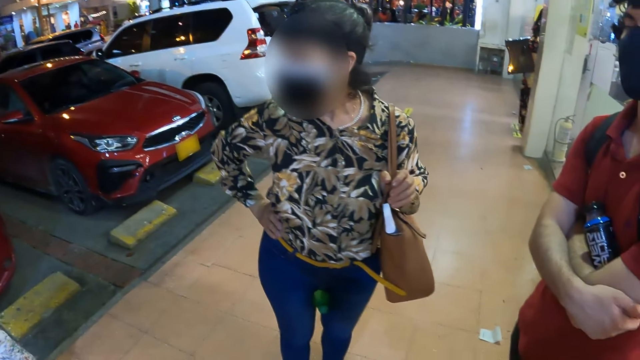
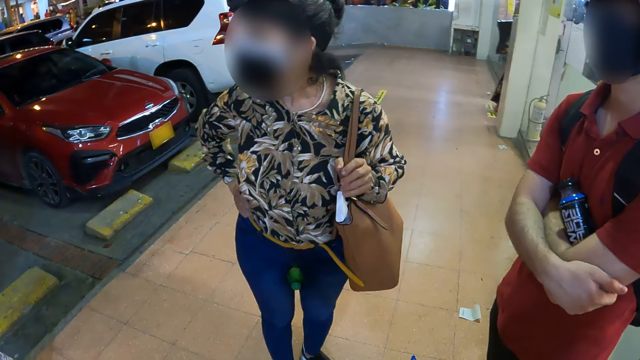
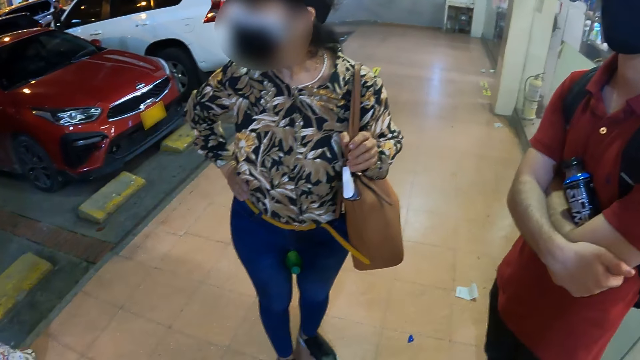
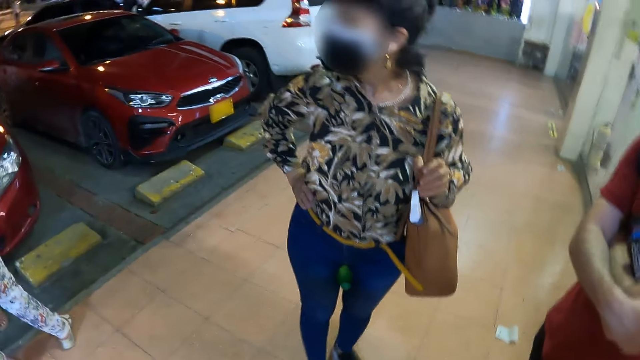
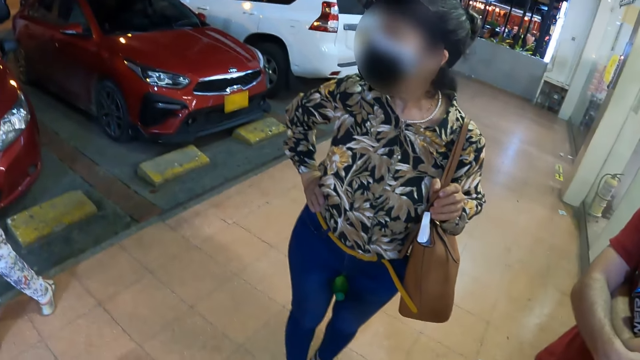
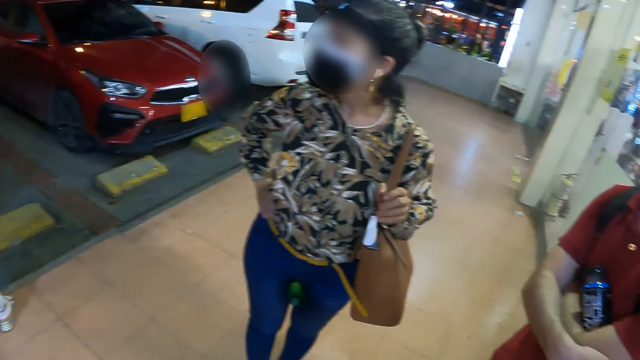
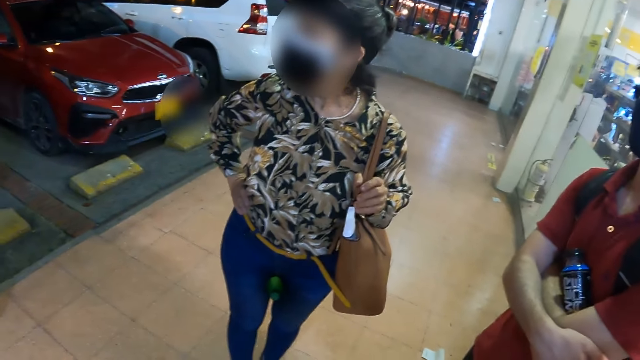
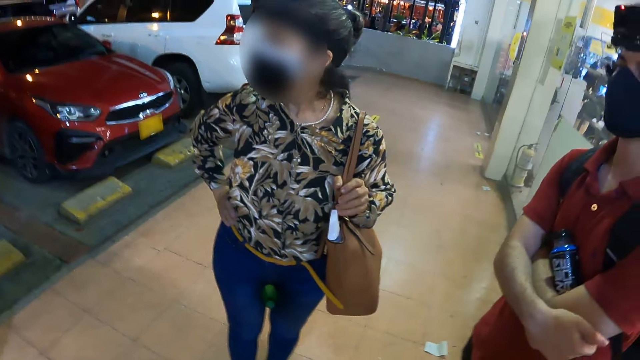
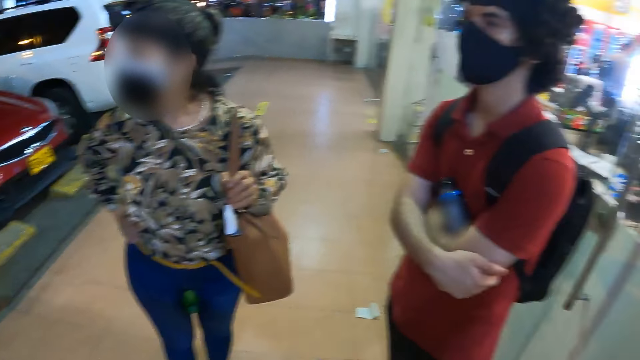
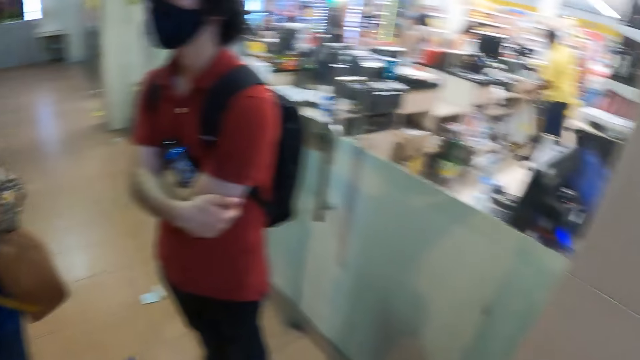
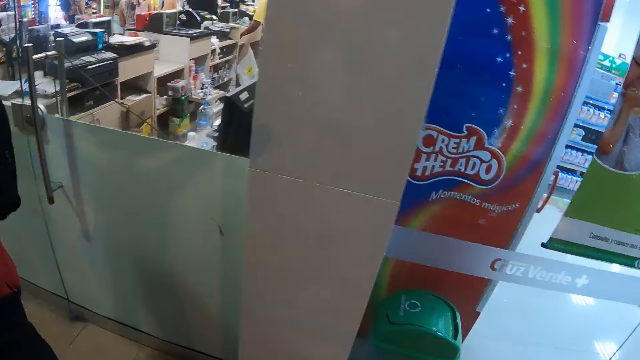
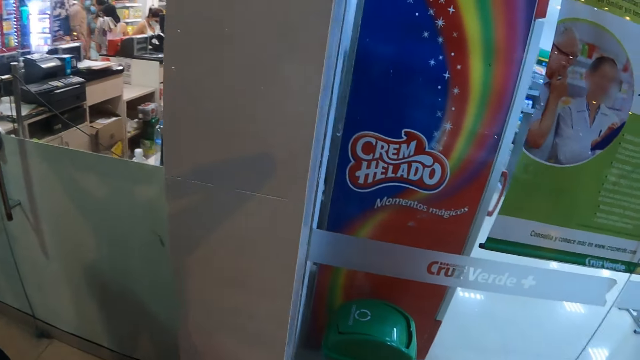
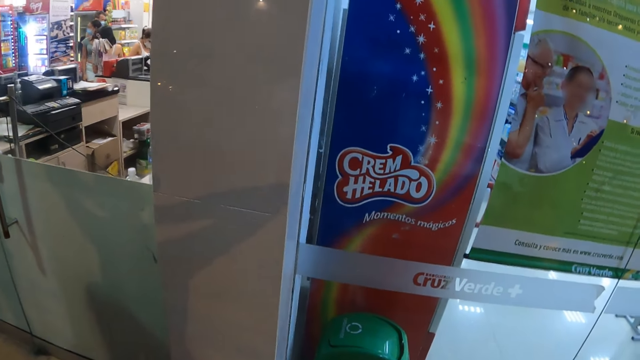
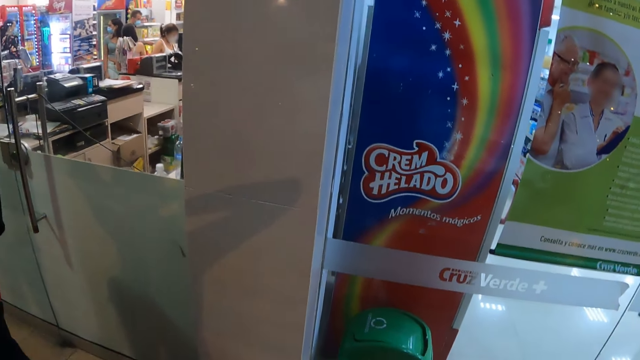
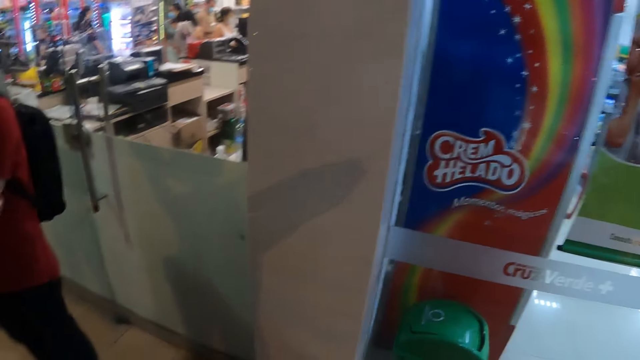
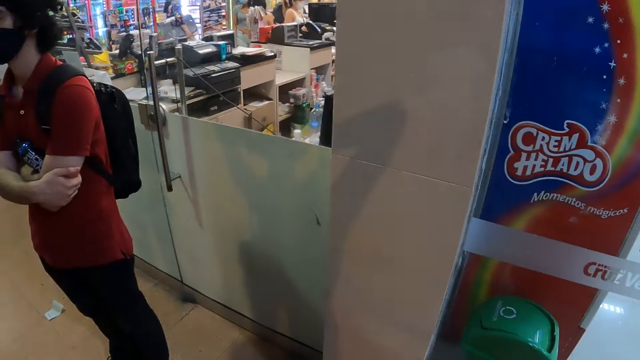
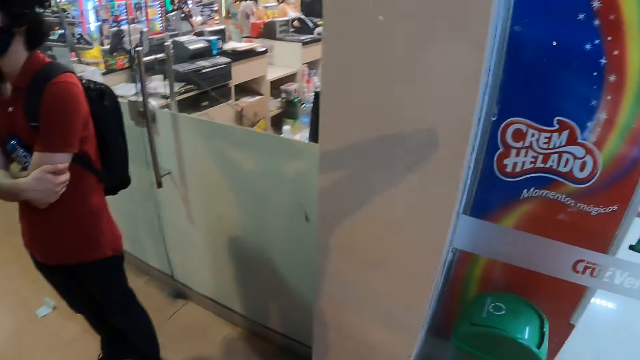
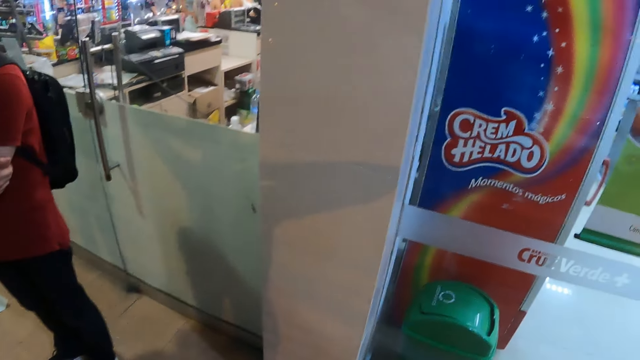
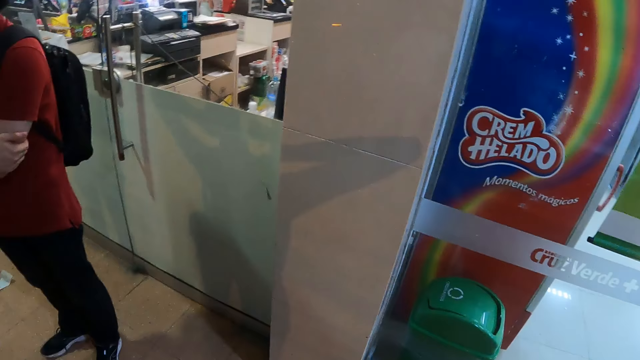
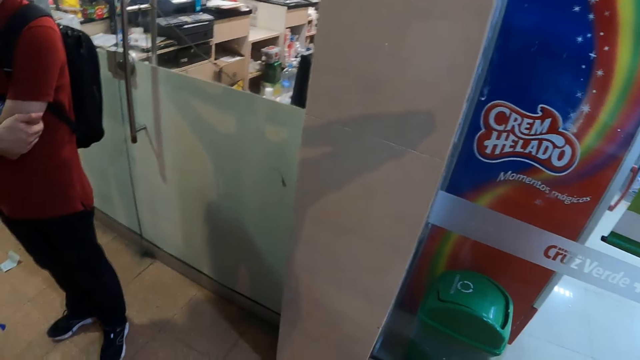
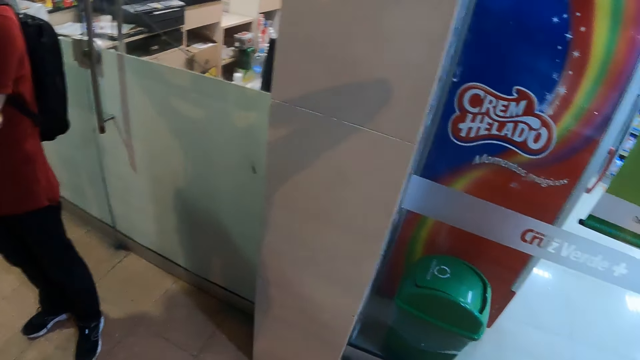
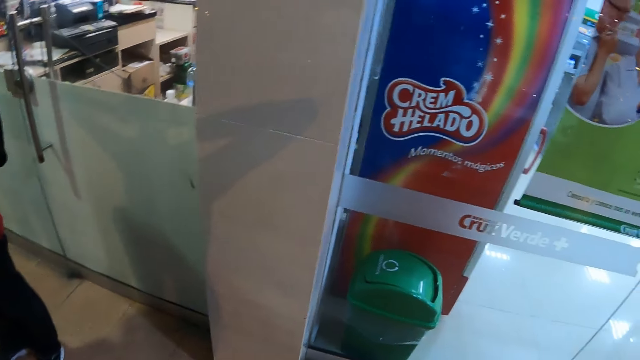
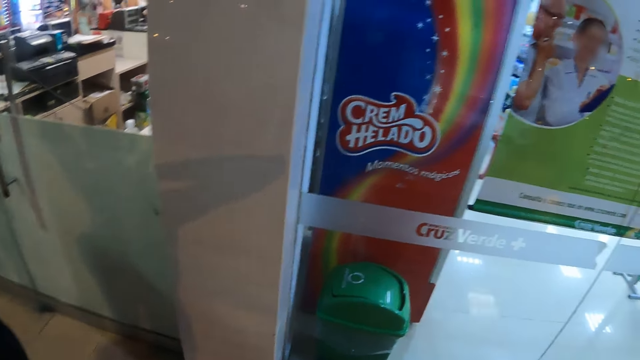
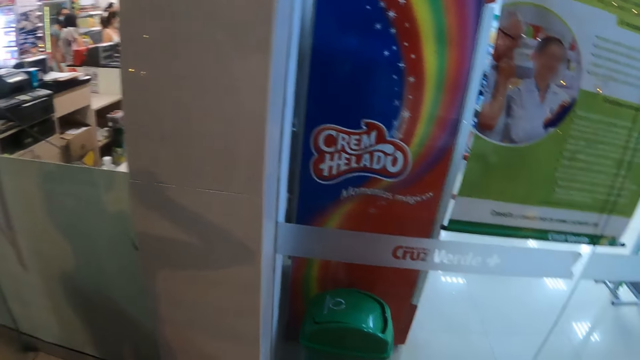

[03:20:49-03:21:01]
The camera wearer looks around.

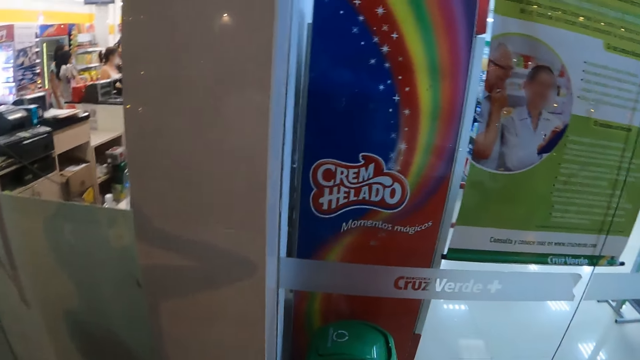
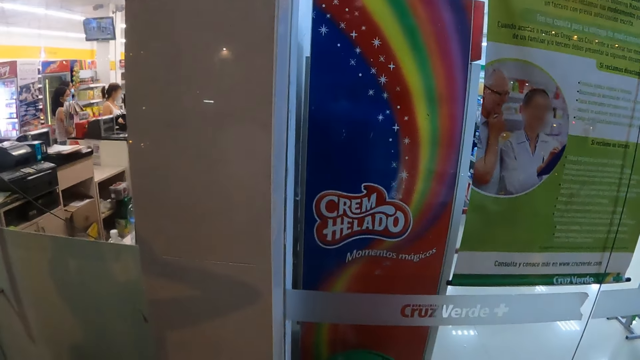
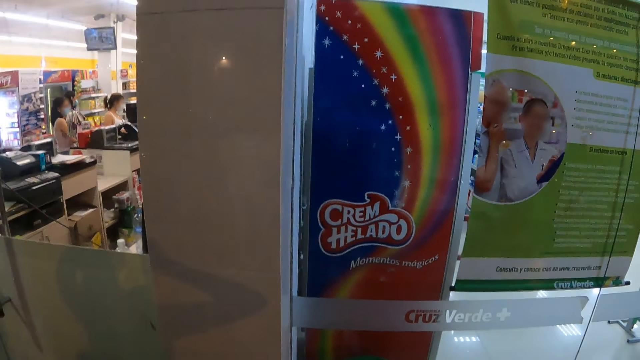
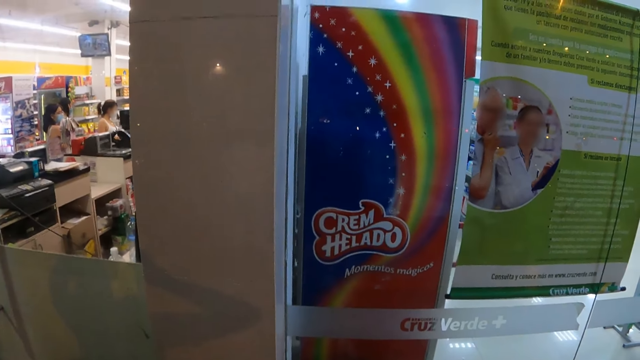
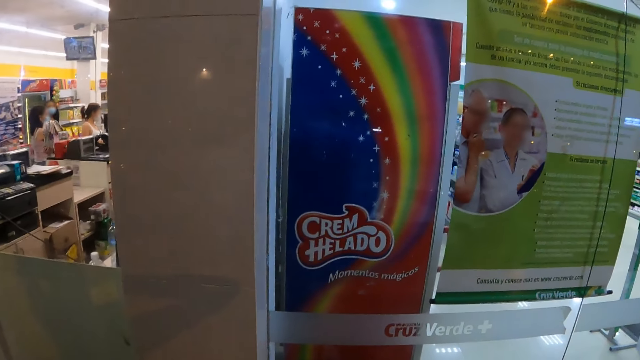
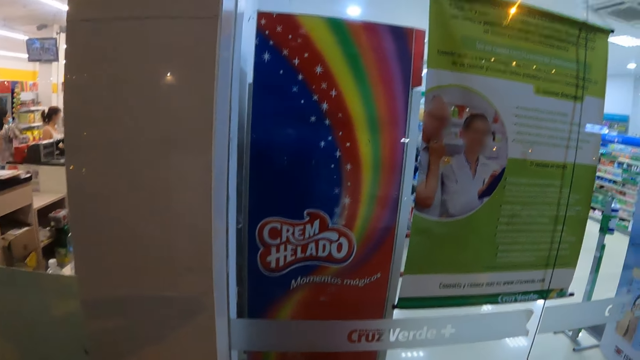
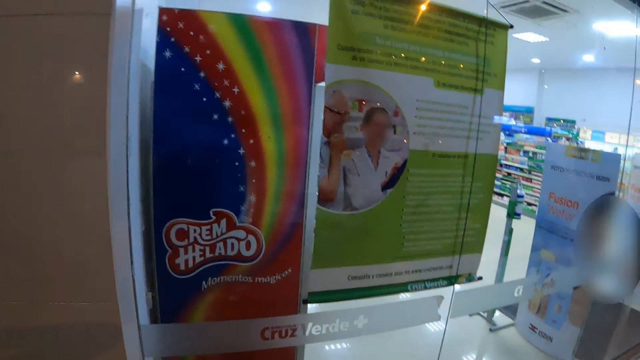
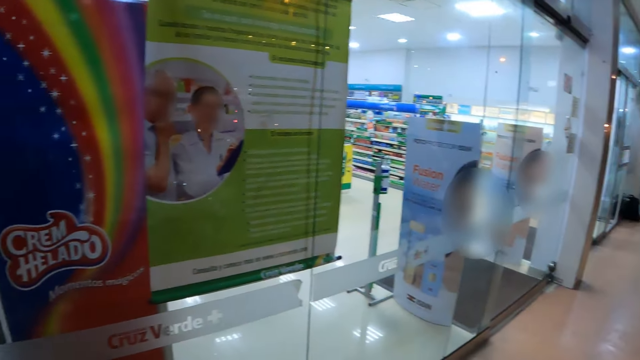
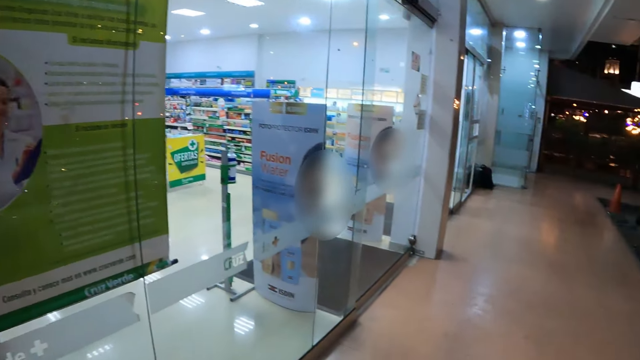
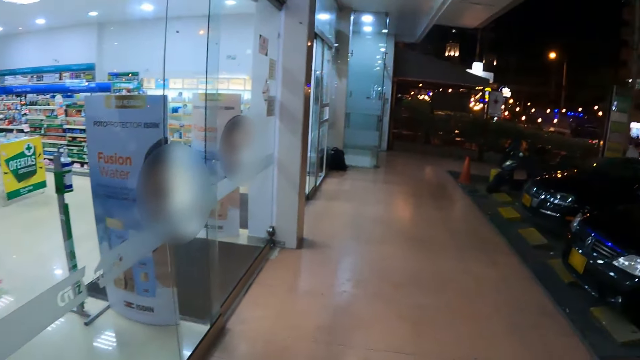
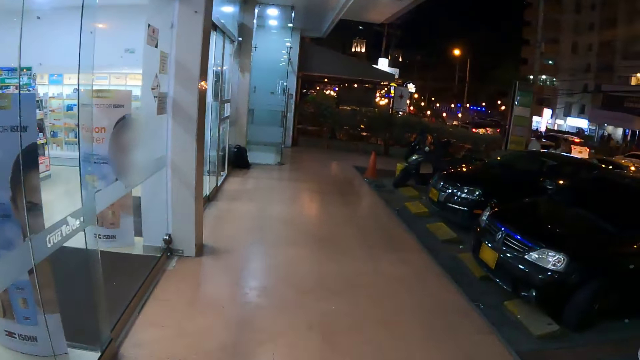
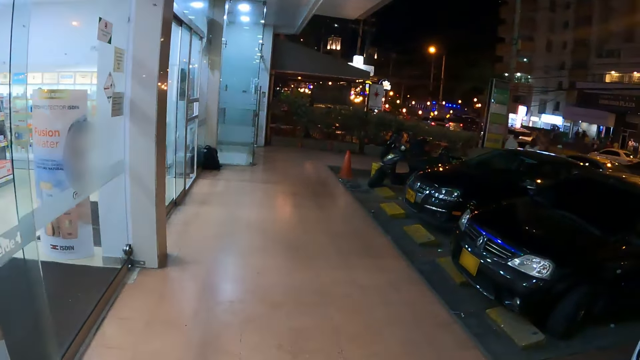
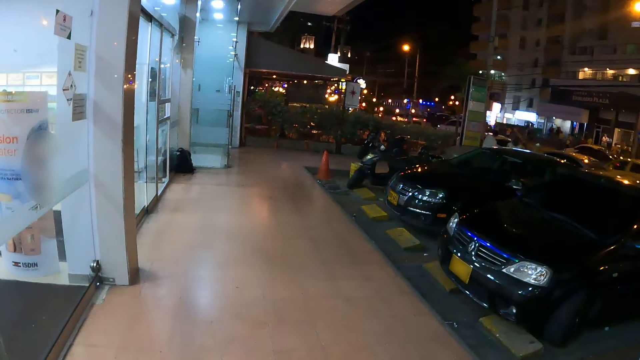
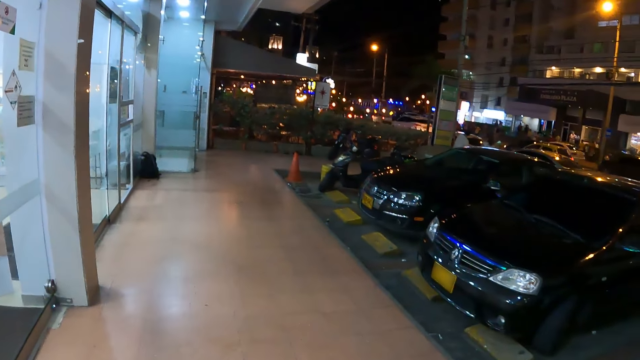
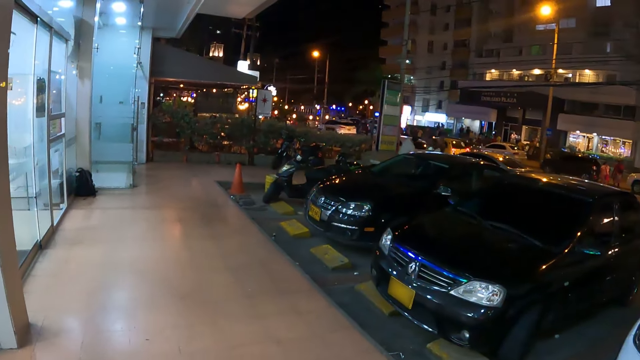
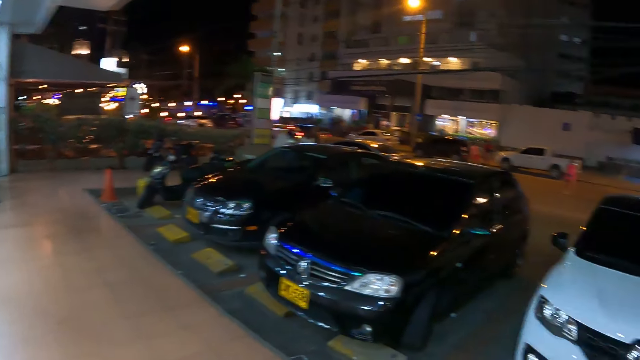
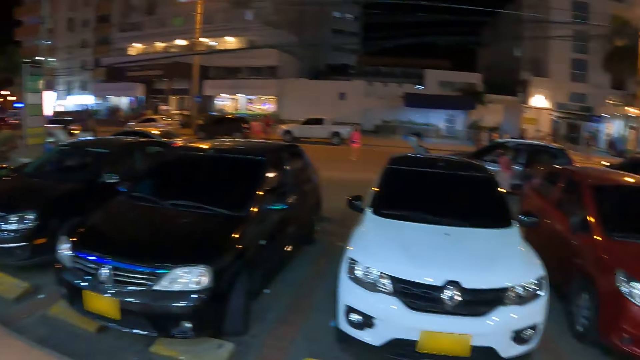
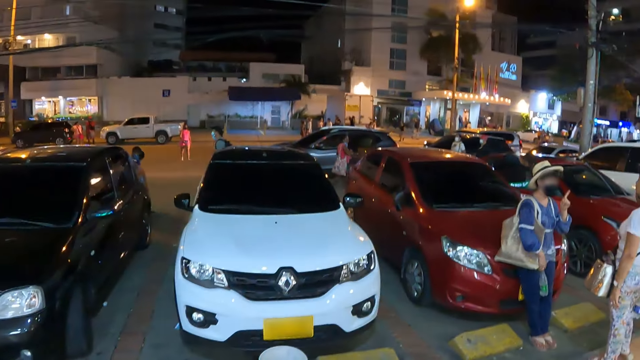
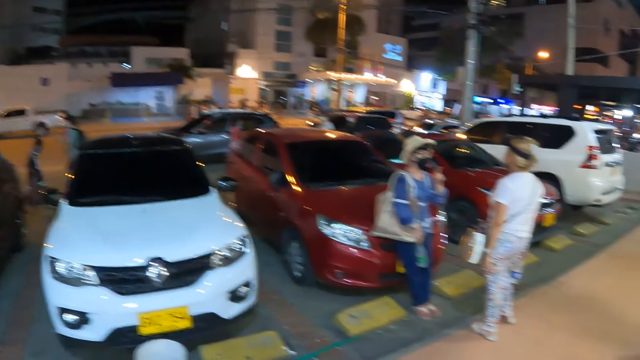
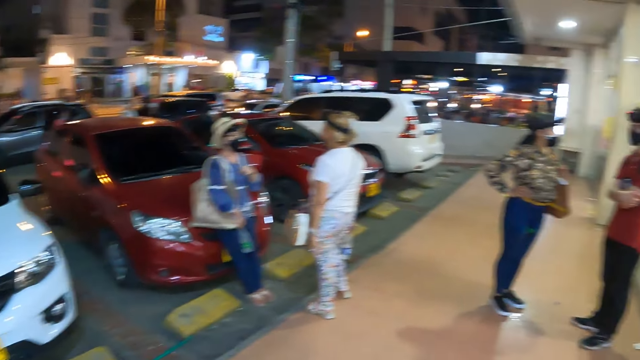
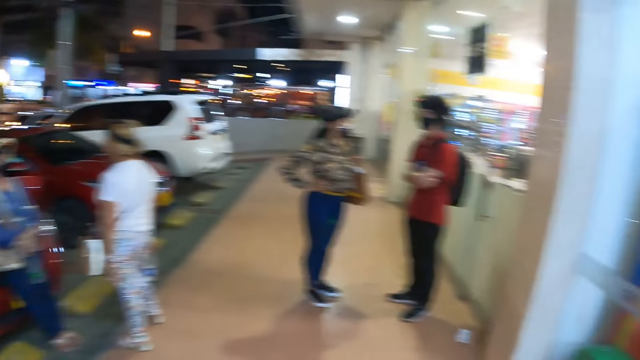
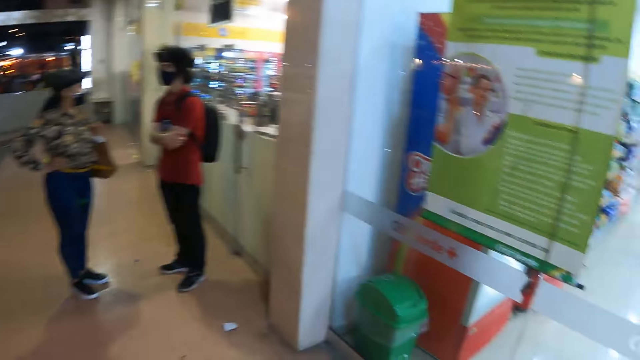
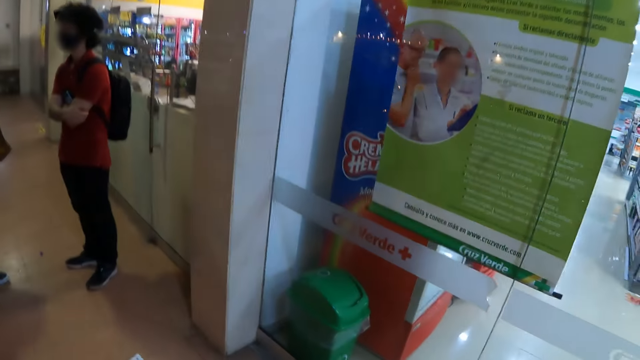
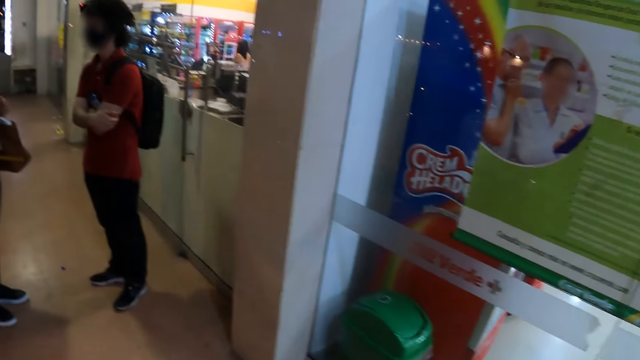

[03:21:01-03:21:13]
The camera wearer looks around.
